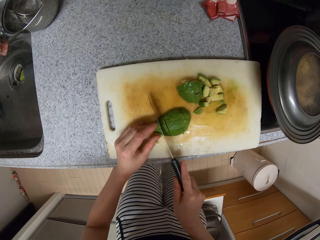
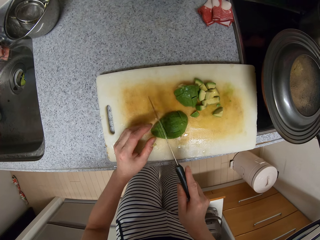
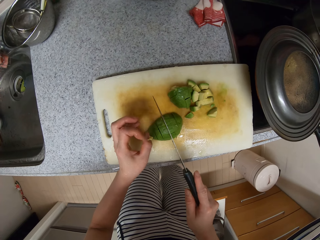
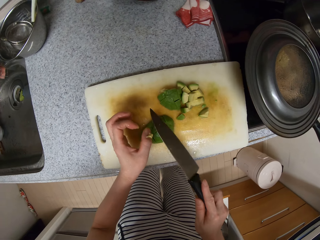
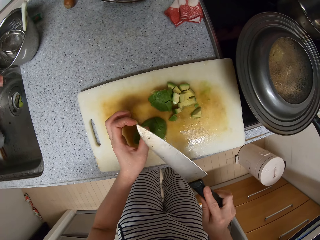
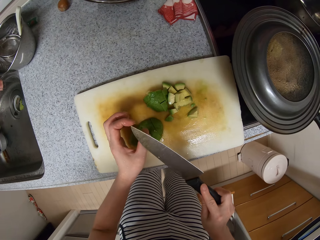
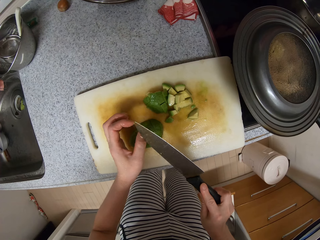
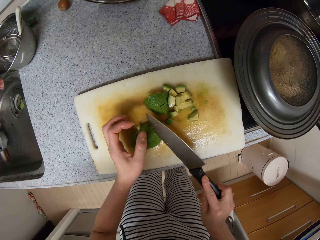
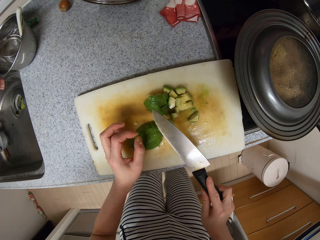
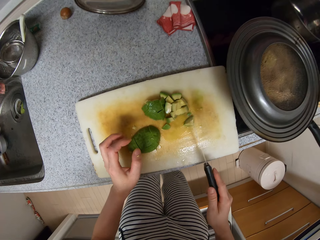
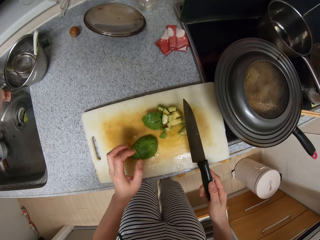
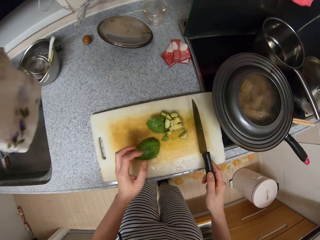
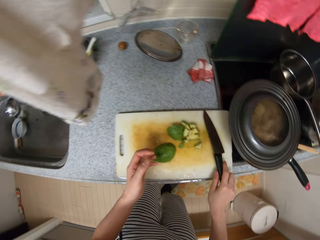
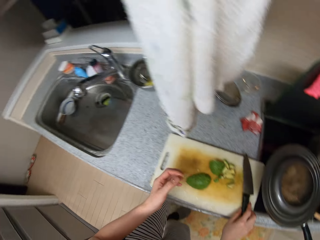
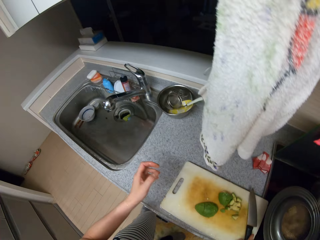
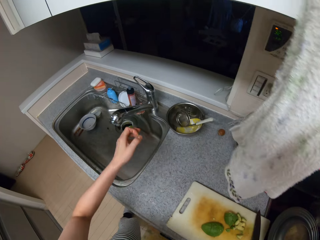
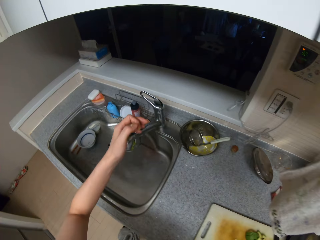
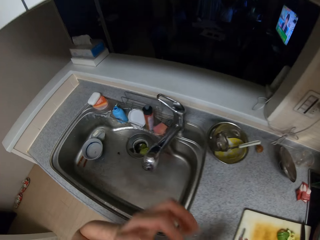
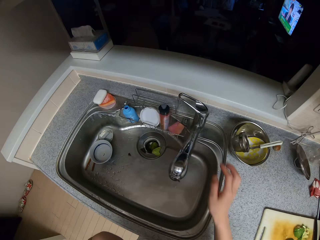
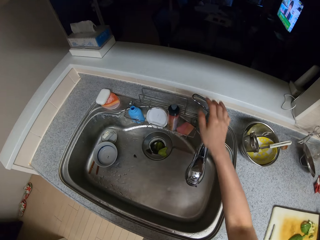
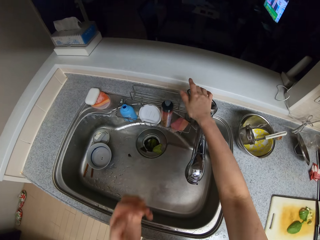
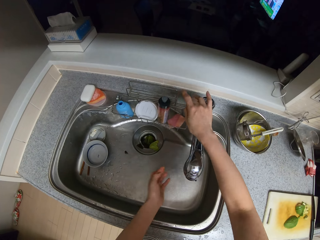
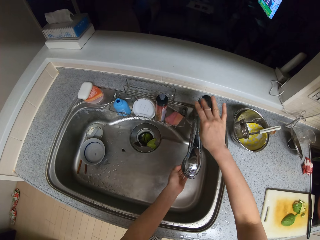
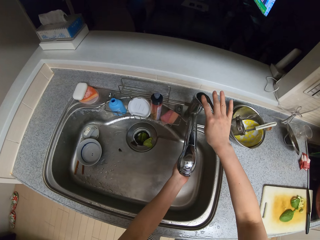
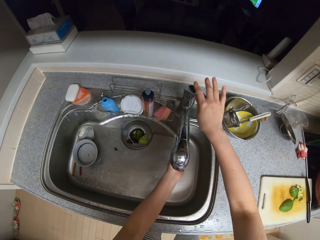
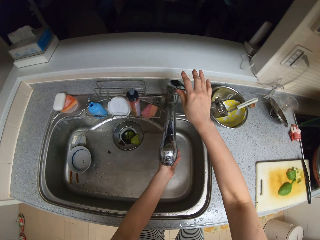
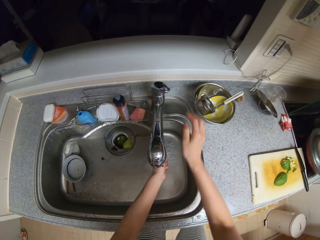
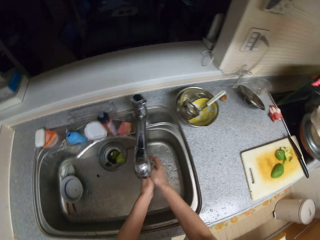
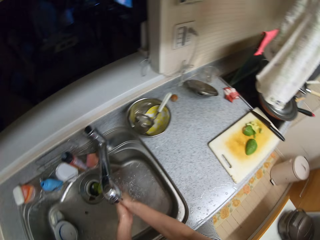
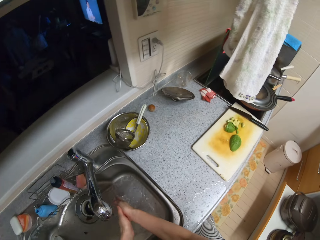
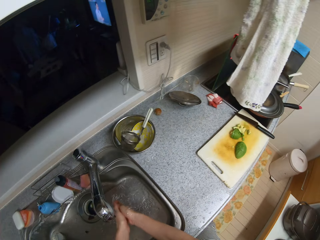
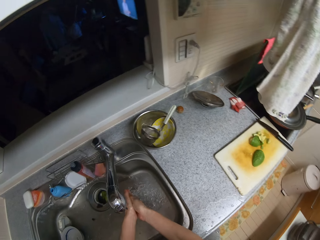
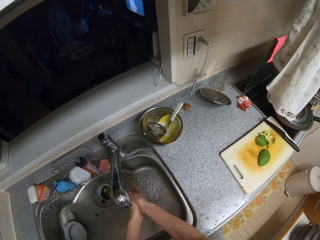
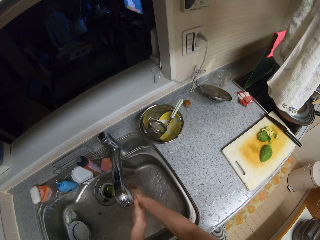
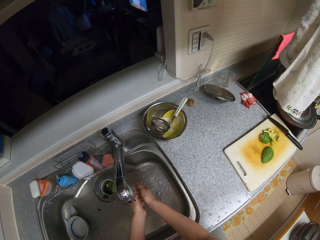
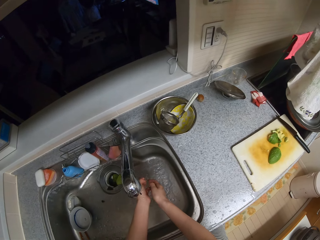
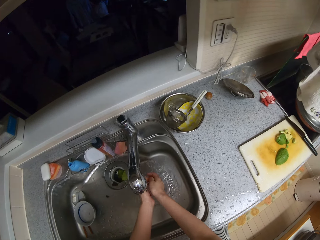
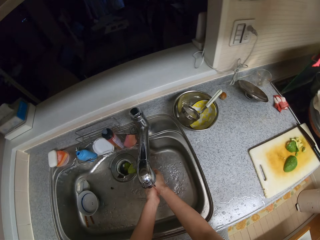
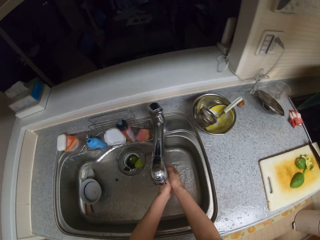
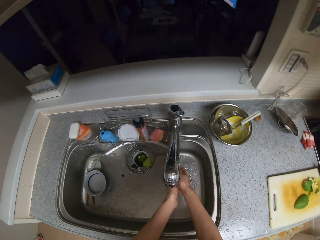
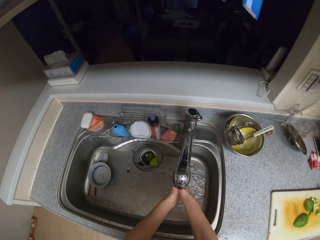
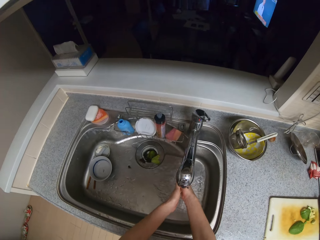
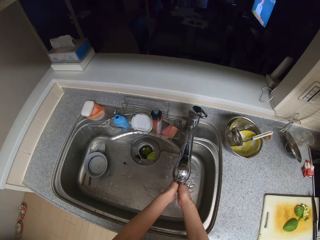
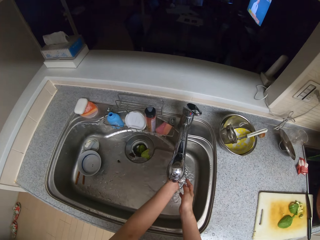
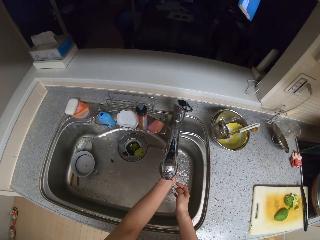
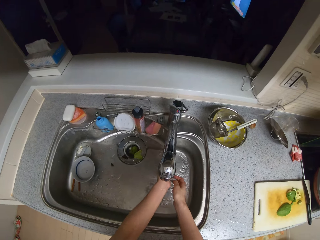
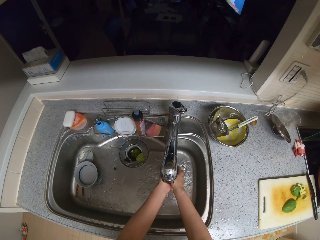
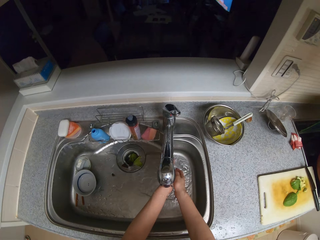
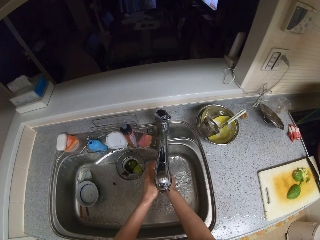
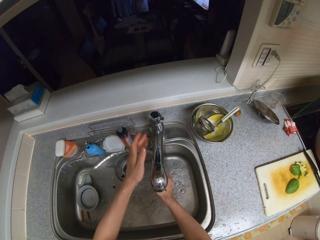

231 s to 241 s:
The camera wearer removes the piece of the avocado on his hand. He puts the knife aside. He moves his hands. He turns on the tap. He washes his hands.

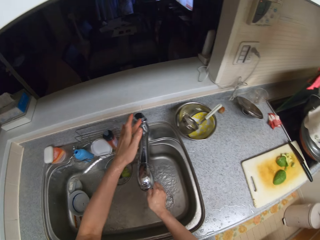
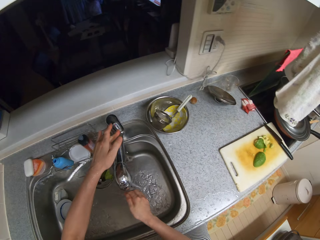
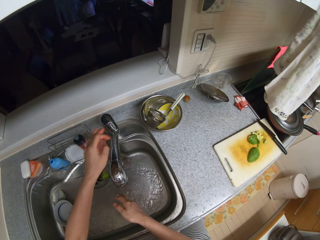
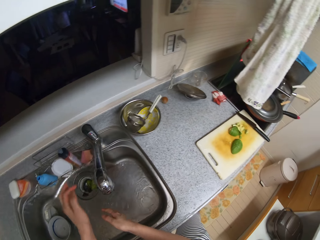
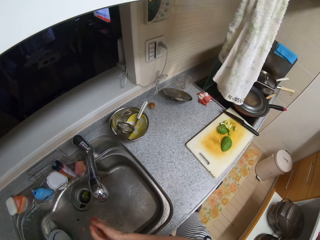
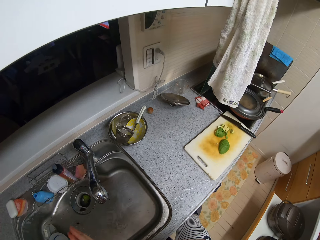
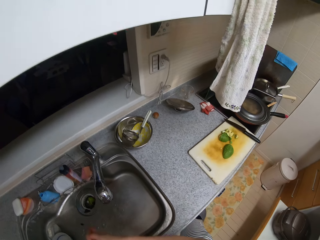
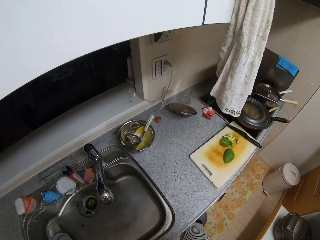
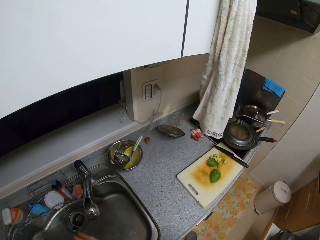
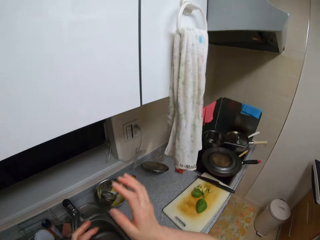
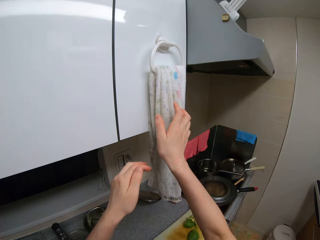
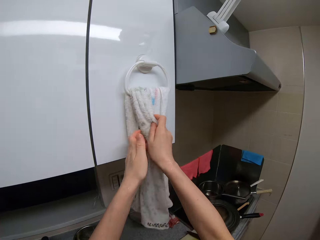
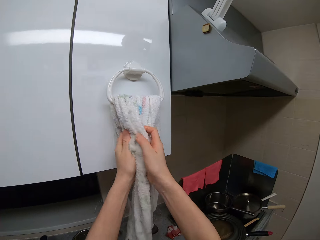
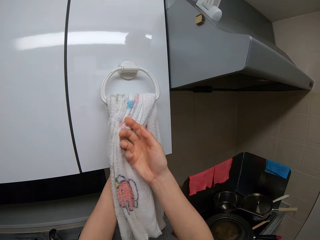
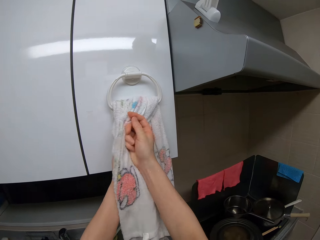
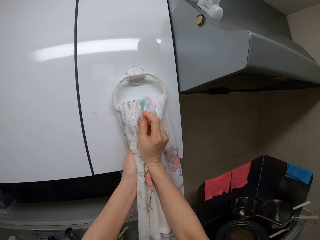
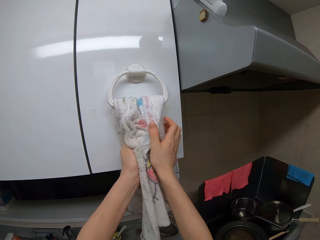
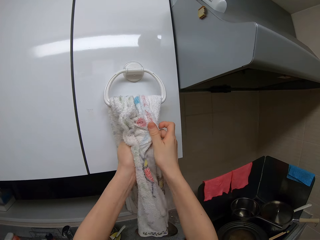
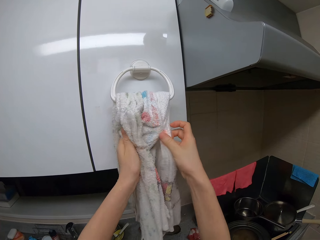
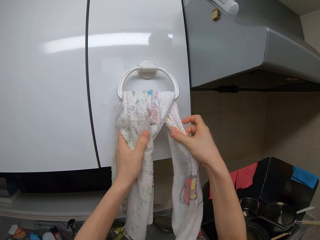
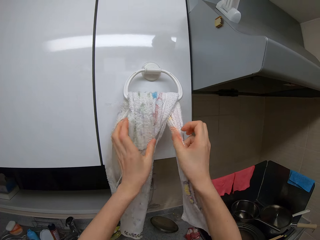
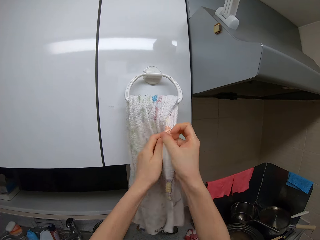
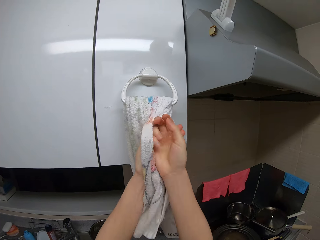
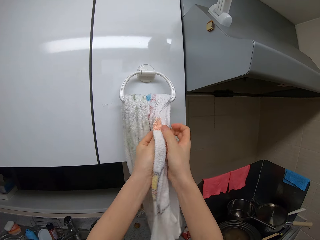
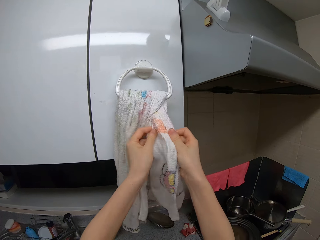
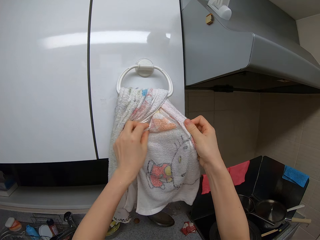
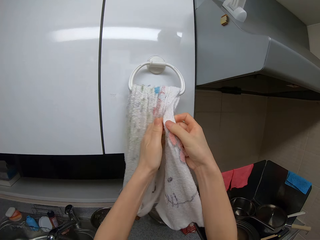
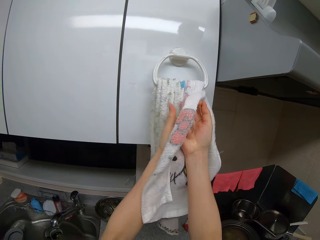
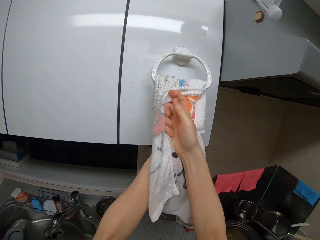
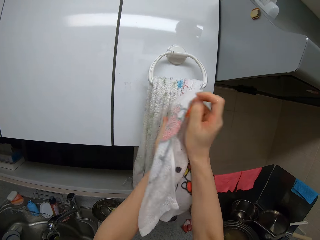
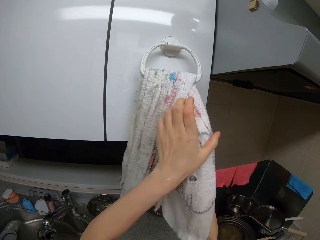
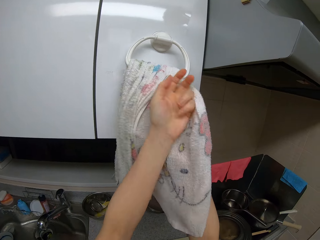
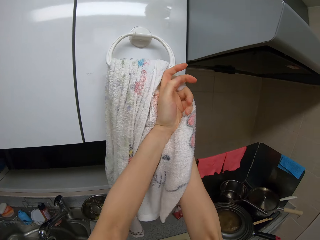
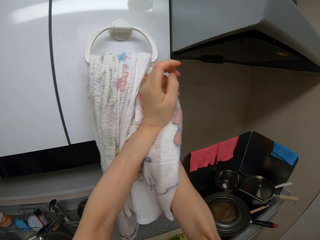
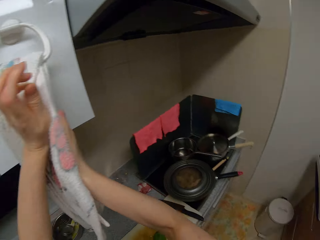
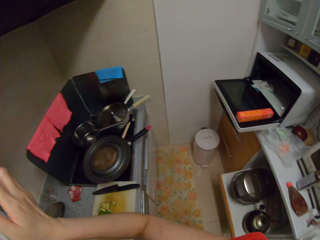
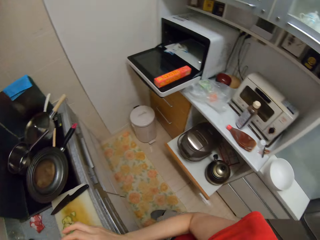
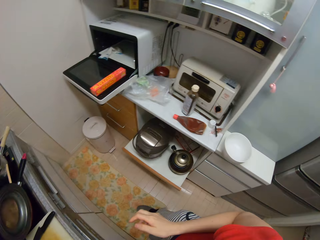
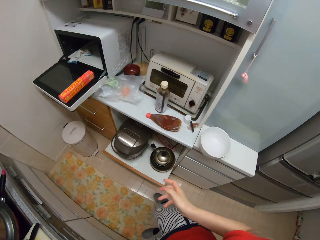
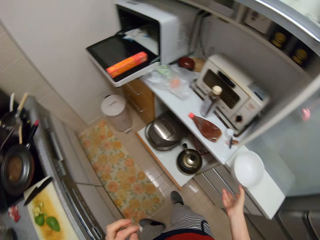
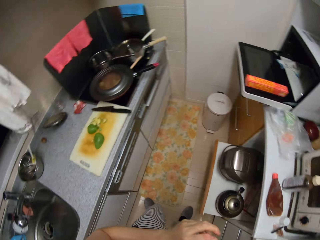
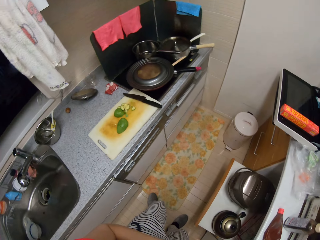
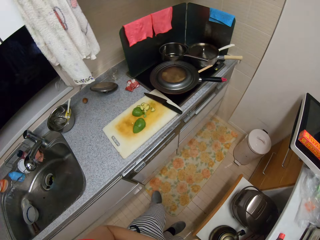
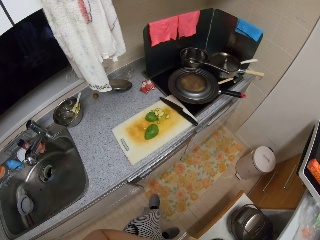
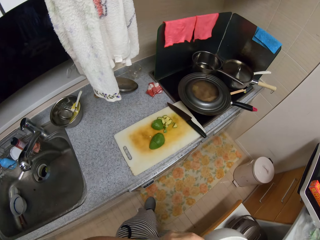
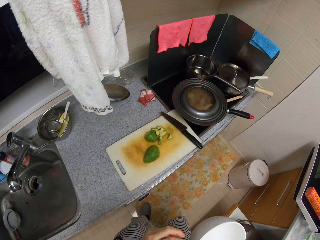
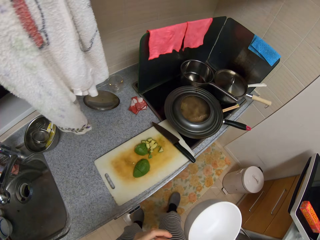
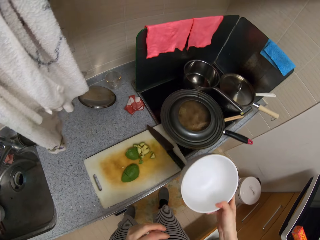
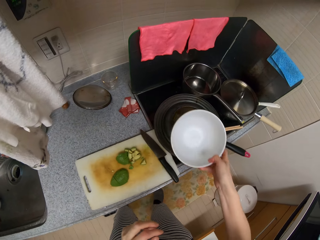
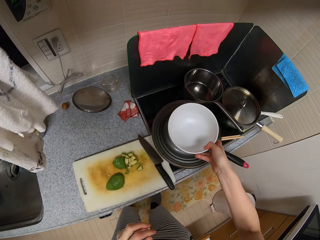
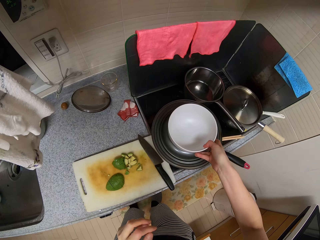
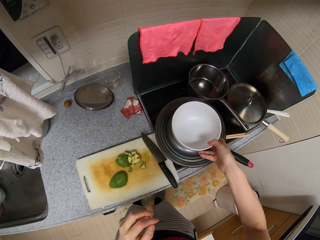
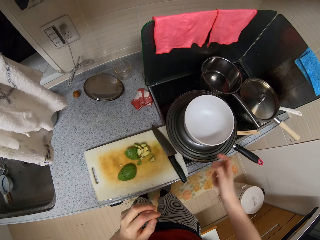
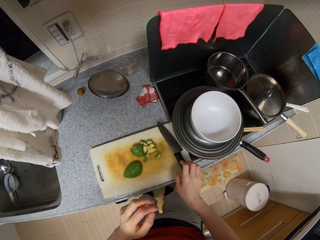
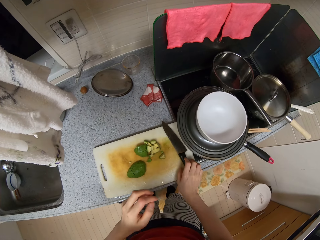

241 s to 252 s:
The camera wearer closes the tap. He rubs his hands. He dries his hands on the towel. He picks up the bowl. He drops it on a pot.
